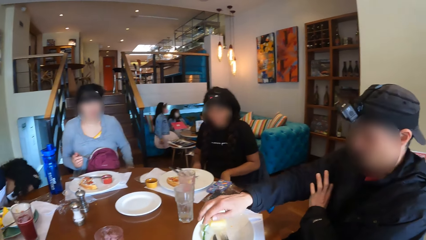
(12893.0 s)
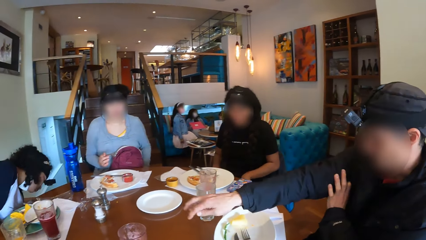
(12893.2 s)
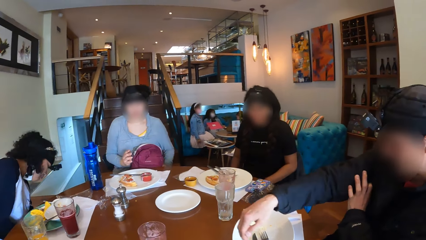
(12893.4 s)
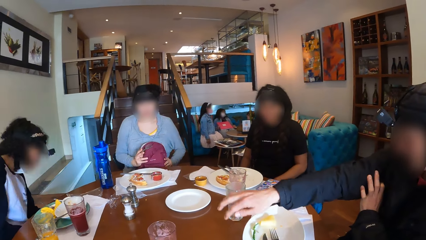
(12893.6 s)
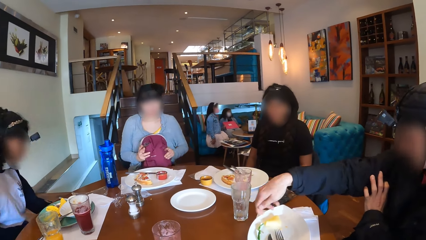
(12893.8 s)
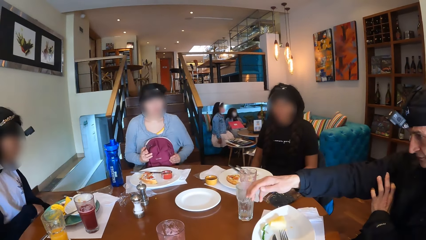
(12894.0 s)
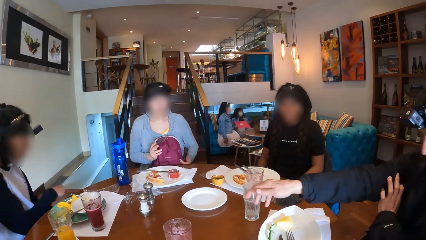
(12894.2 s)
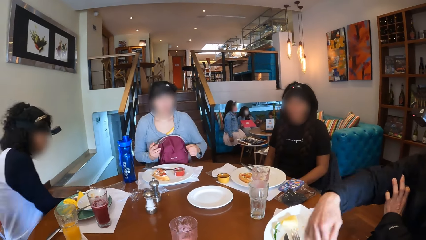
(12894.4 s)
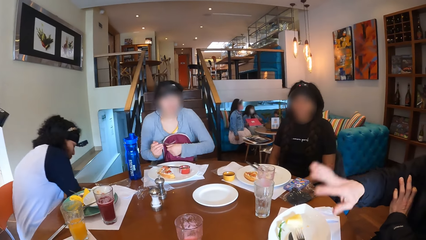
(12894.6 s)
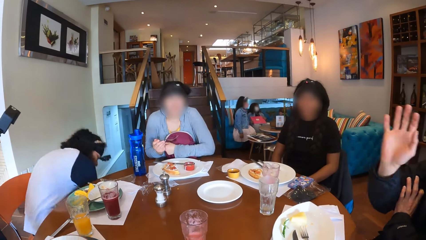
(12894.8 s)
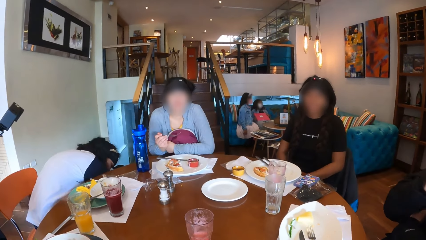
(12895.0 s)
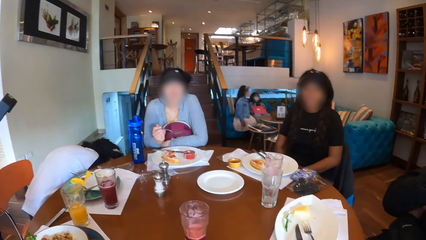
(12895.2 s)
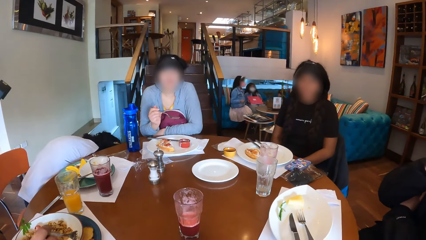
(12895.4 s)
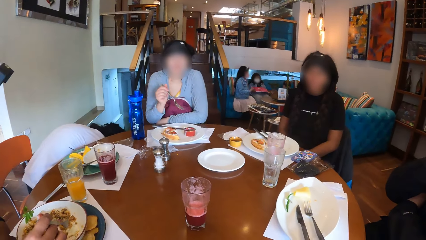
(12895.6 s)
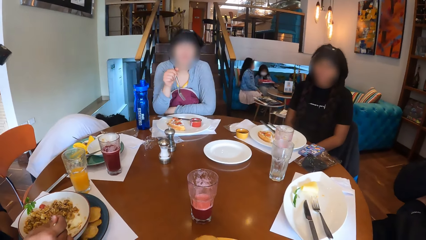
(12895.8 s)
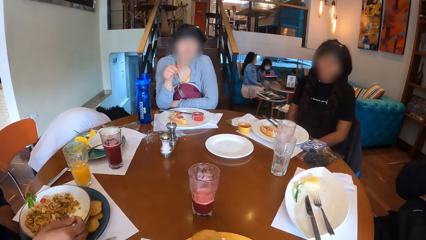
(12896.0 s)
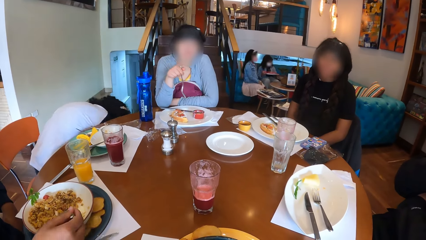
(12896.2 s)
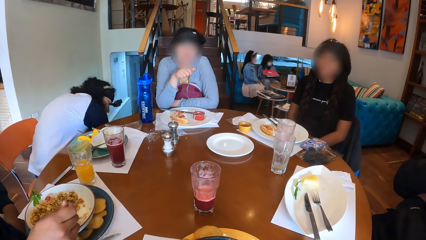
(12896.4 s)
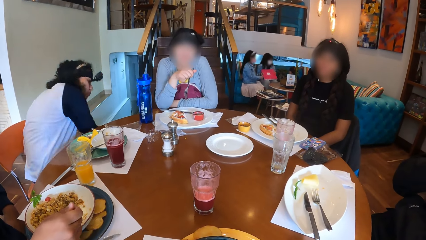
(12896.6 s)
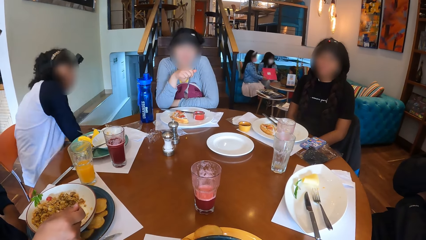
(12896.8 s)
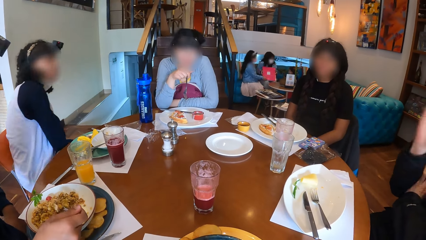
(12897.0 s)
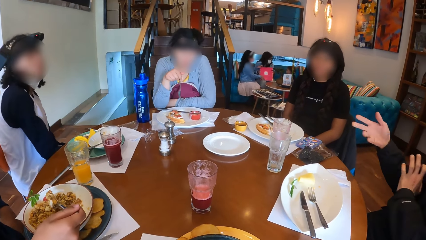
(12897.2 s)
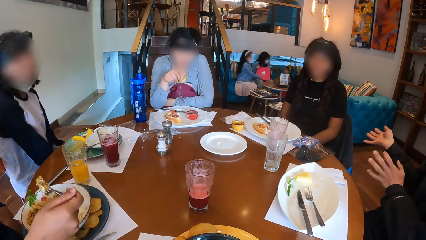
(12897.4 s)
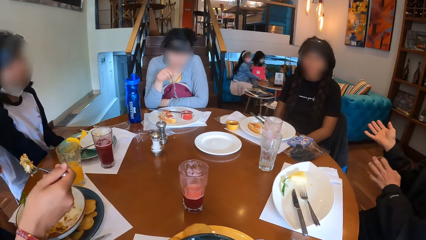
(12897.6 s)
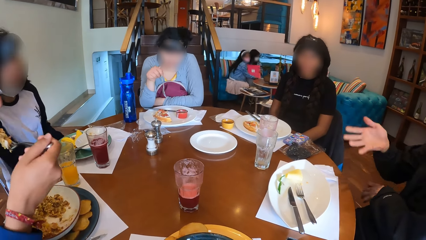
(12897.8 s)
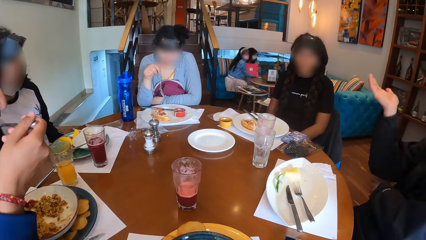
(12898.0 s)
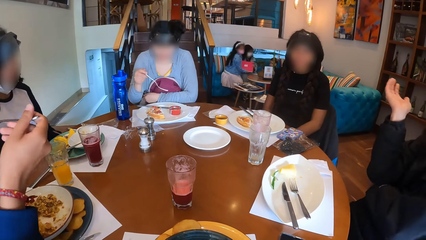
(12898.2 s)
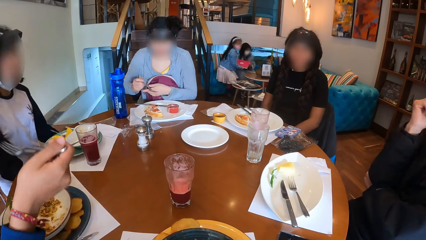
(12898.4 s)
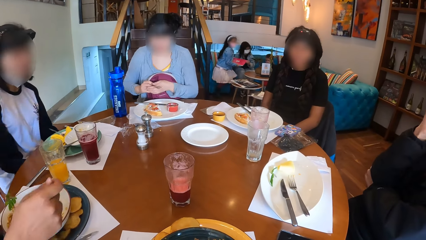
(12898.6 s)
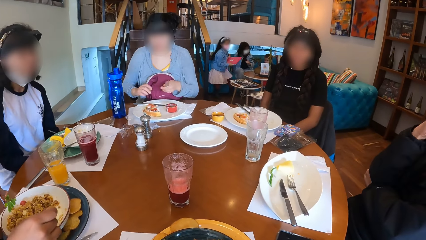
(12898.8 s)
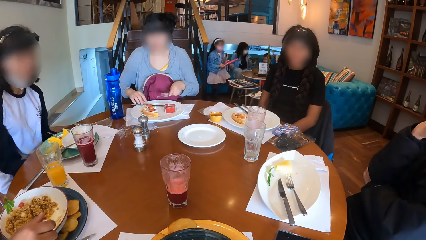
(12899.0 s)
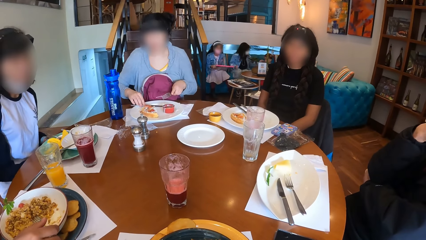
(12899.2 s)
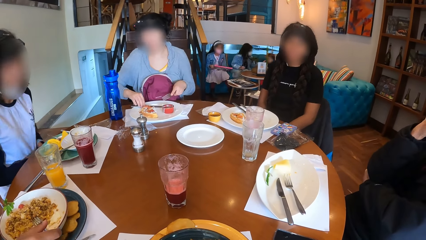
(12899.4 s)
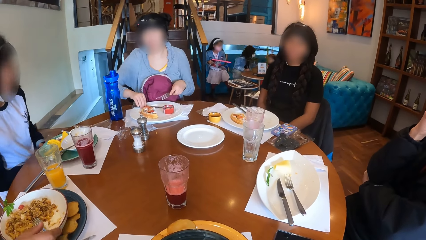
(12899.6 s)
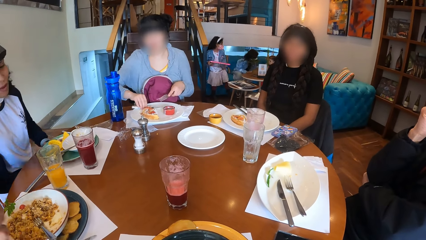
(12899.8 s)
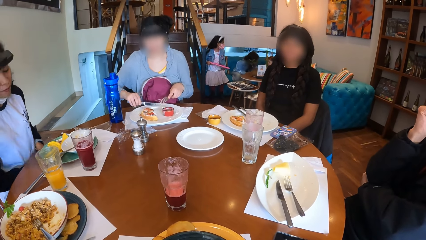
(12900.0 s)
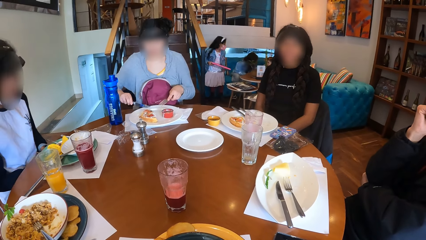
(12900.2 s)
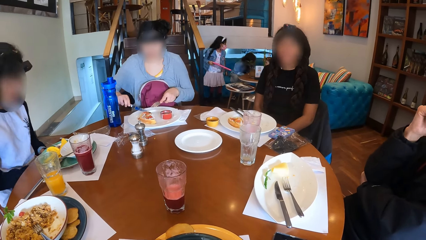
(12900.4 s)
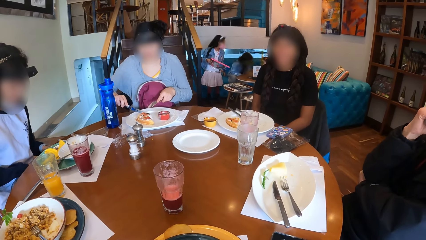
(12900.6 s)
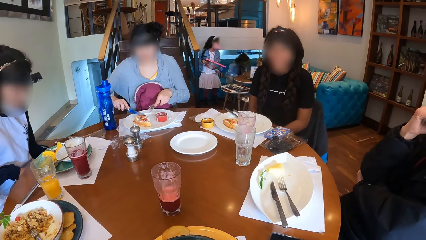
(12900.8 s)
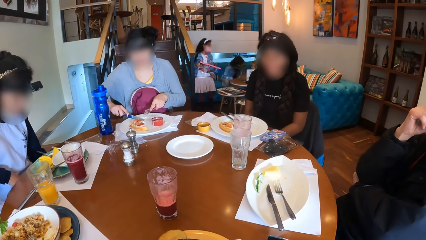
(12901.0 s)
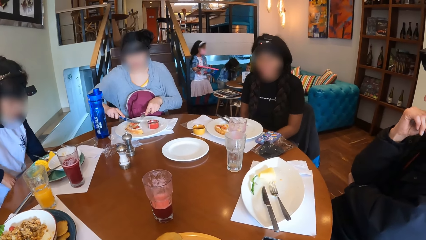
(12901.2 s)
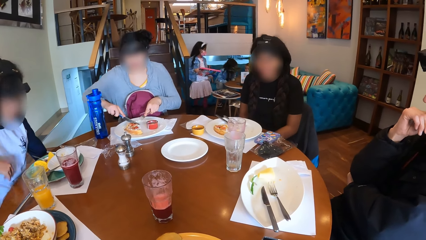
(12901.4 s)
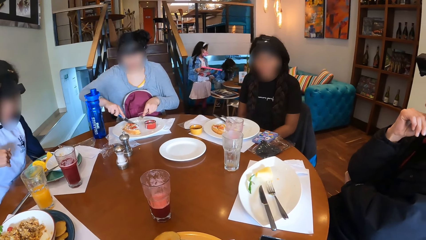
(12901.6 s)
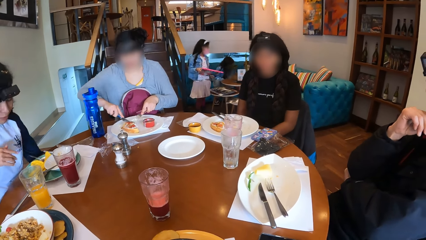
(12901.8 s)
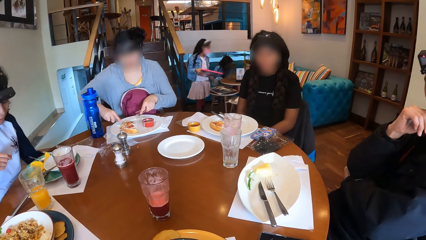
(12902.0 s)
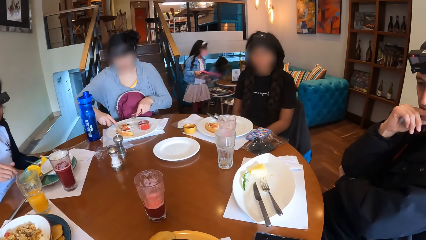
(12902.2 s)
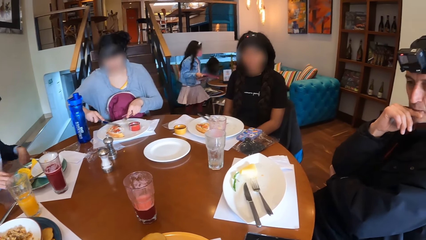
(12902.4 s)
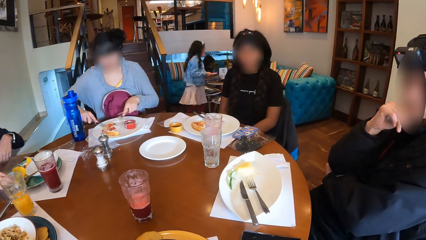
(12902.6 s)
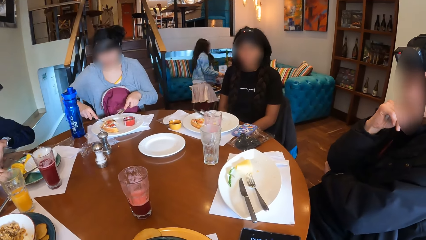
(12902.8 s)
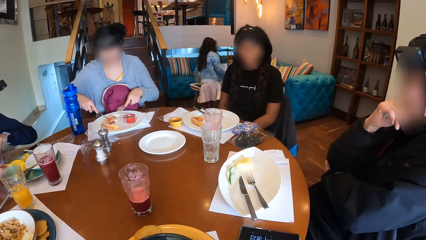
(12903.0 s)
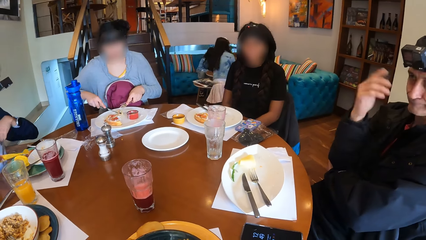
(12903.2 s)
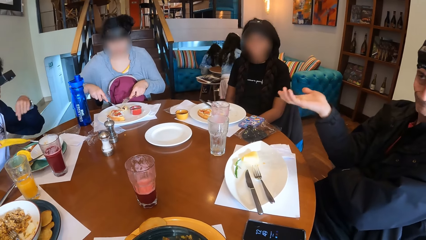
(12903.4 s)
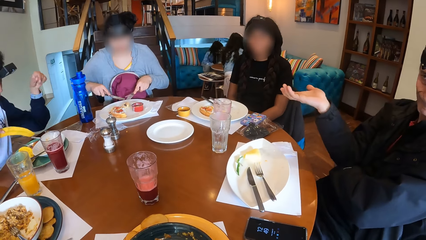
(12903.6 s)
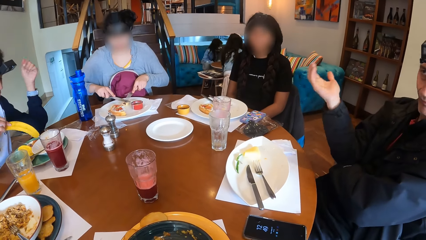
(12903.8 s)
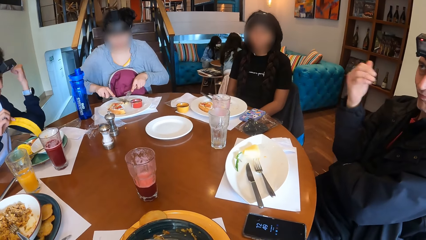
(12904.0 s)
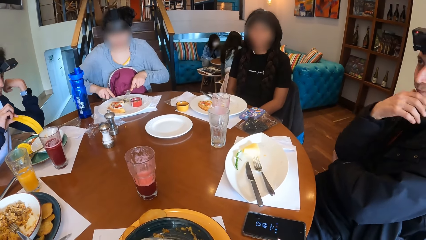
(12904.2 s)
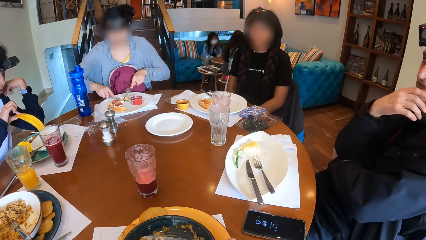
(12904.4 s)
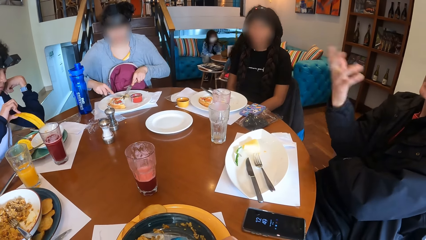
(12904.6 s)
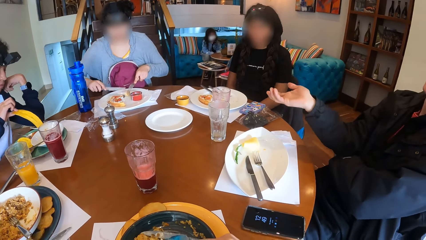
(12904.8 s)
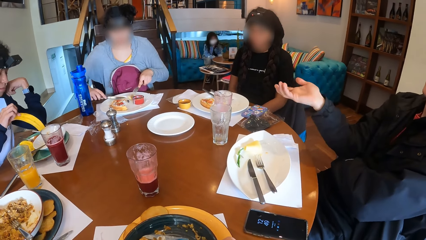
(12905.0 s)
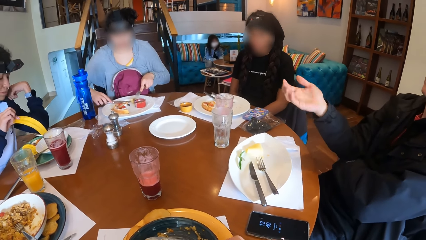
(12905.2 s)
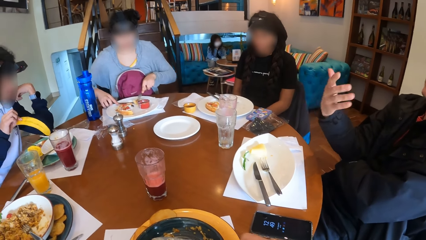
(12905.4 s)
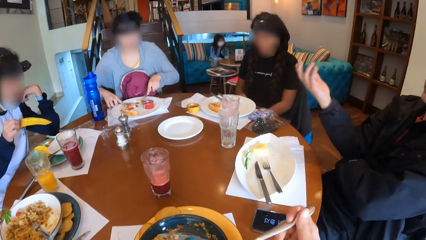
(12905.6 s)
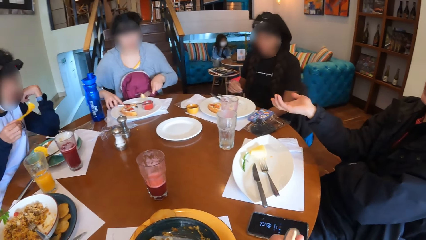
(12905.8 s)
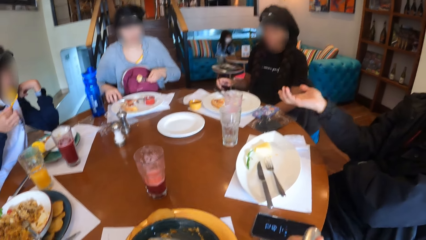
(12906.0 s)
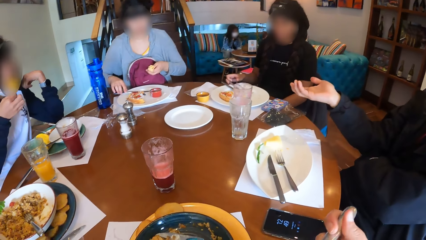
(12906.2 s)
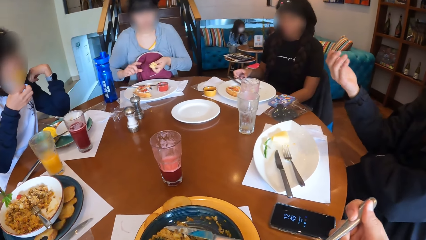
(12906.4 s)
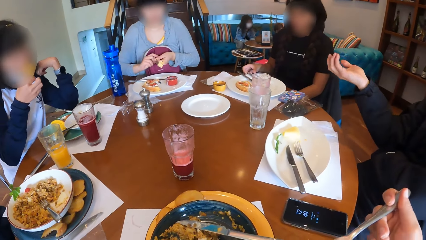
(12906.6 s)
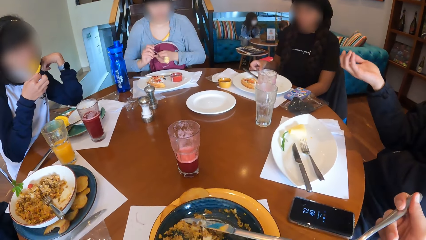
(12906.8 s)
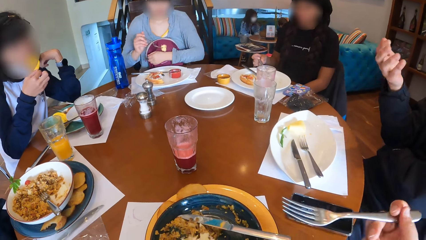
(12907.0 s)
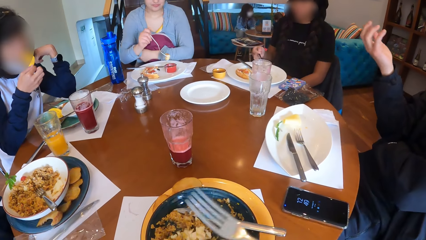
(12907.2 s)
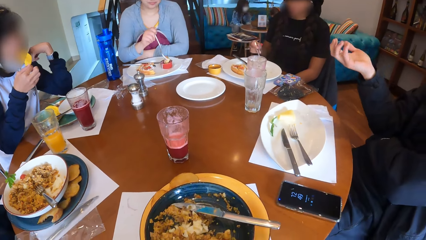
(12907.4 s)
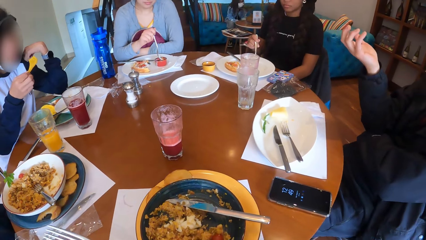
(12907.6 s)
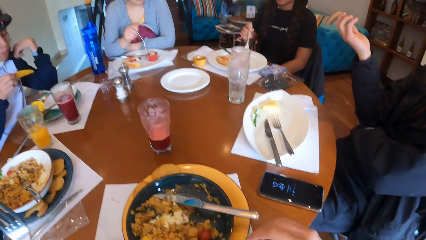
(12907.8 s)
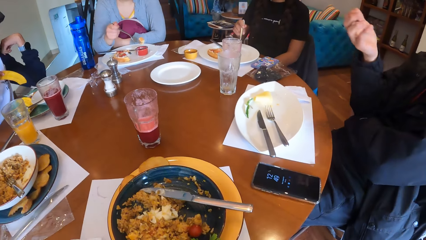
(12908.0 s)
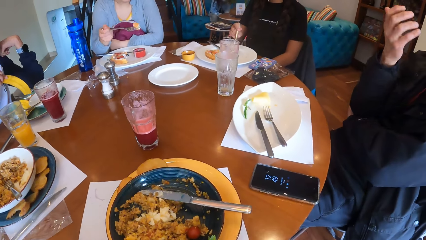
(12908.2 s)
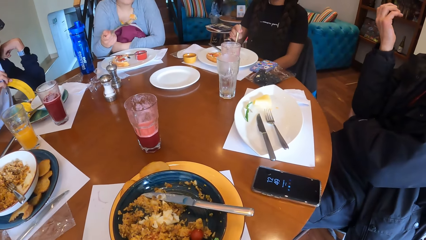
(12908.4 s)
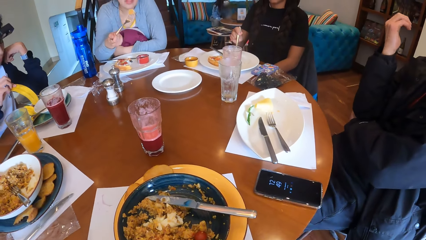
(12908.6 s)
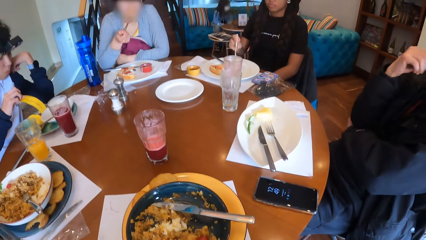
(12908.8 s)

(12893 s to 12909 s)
A man makes hand gestures with his right hand. A woman adjusts the bag on her lap with her hands and holds the bag on her lap with her left hand. The first man makes hand gestures with his hands. Another man eats the food on the plate with the fork in his right hand. The first woman cuts the food on the plate with the knife in her right hand. Another woman lifts a plantain with her right hand. The first man makes hand gestures with his right hand. The second woman dips the plantain in her right hand into the sauce in the plate on the table. The first woman drops the knife in her right hand on the plate. The second woman eats the plantain in her right hand. The camera wearer eats the food on the fork in her right hand. A third woman lifts the fork on the plate with her right hand. The first woman passes the fork in her left hand to her right hand and dips the food on the fork in her right hand into the sauce on the plate.
